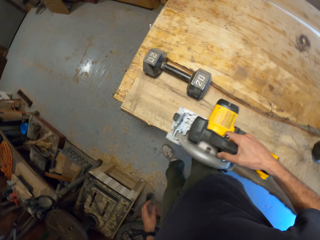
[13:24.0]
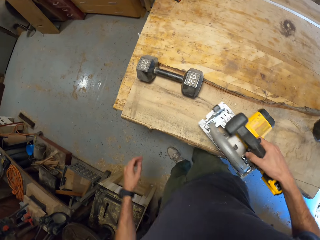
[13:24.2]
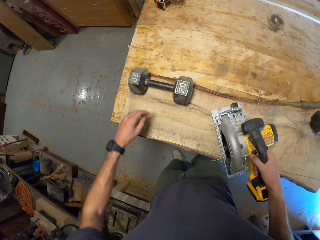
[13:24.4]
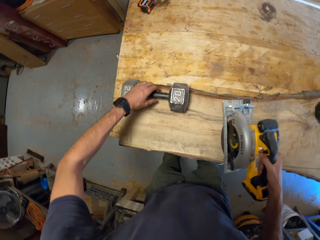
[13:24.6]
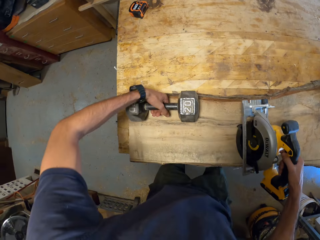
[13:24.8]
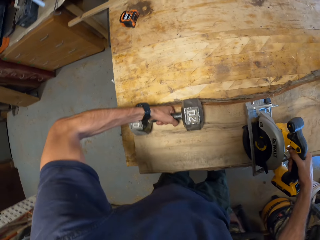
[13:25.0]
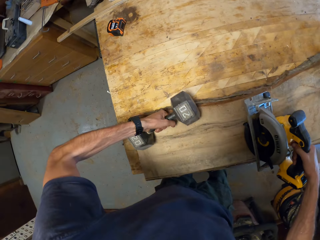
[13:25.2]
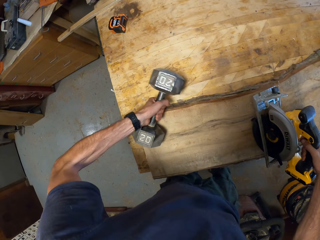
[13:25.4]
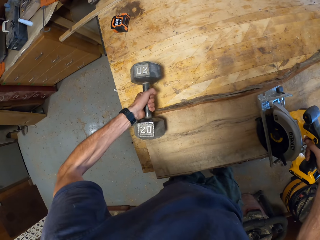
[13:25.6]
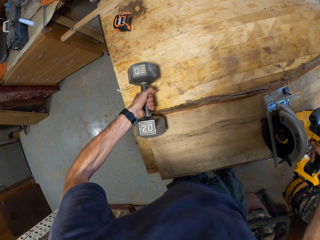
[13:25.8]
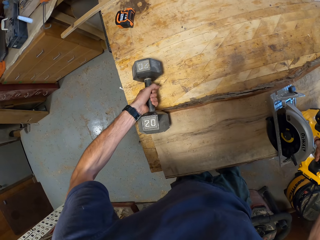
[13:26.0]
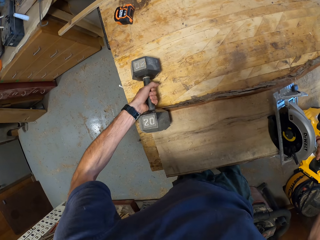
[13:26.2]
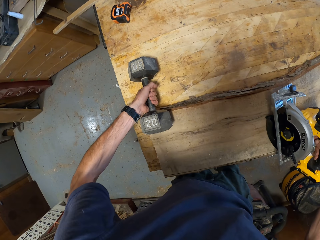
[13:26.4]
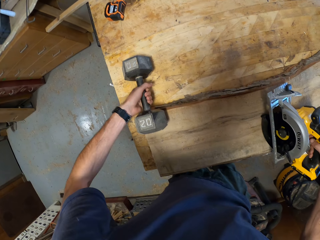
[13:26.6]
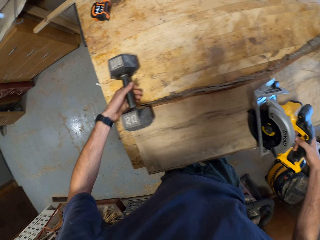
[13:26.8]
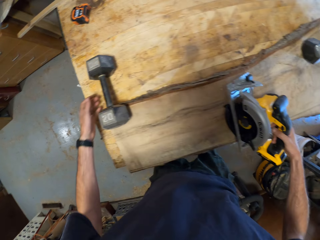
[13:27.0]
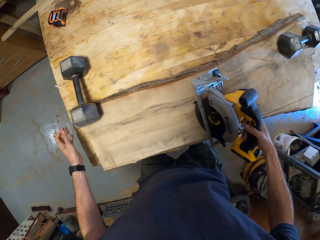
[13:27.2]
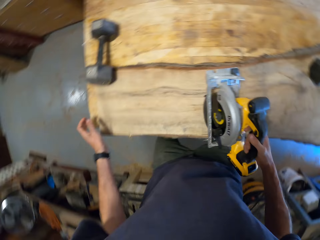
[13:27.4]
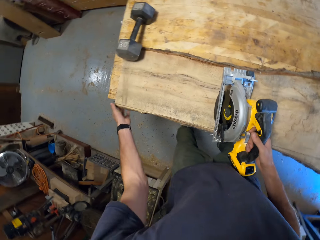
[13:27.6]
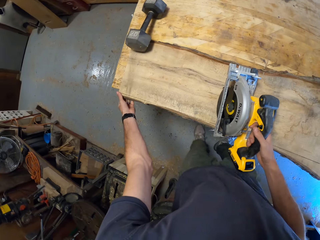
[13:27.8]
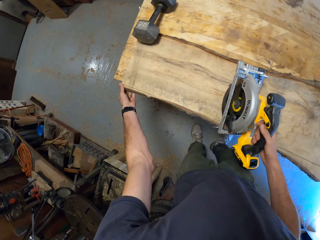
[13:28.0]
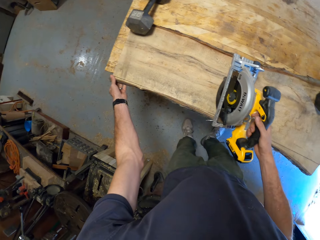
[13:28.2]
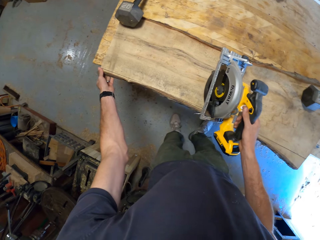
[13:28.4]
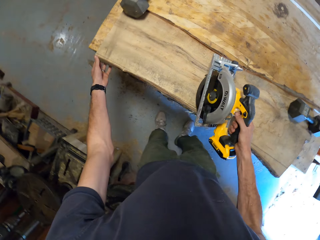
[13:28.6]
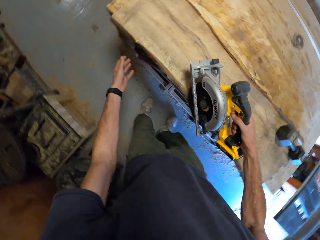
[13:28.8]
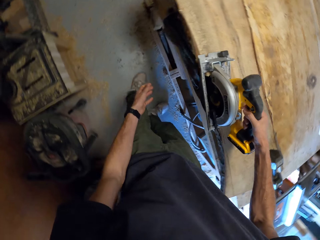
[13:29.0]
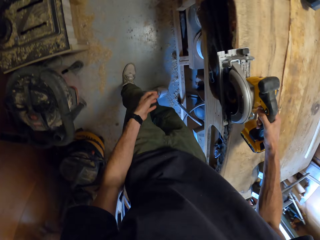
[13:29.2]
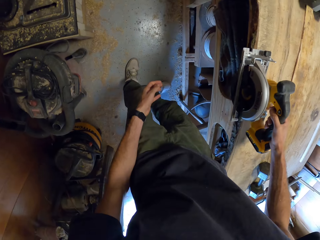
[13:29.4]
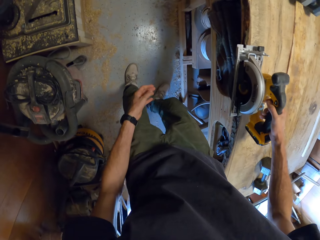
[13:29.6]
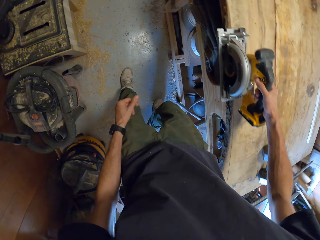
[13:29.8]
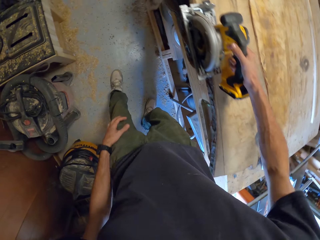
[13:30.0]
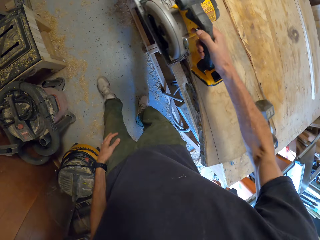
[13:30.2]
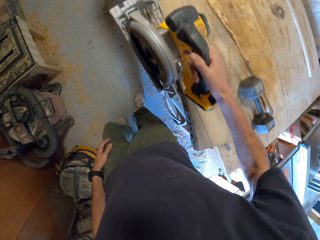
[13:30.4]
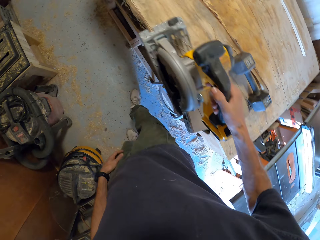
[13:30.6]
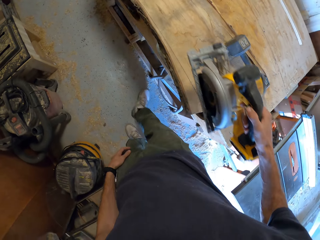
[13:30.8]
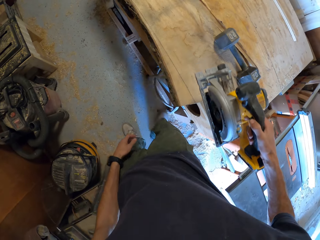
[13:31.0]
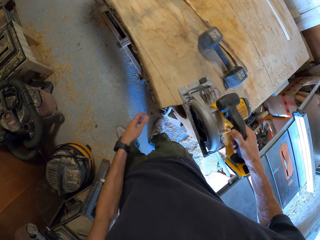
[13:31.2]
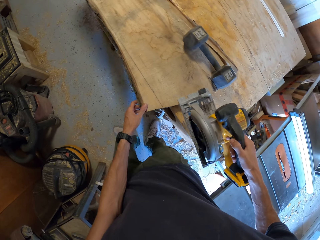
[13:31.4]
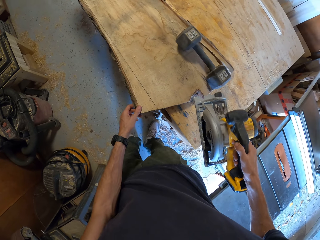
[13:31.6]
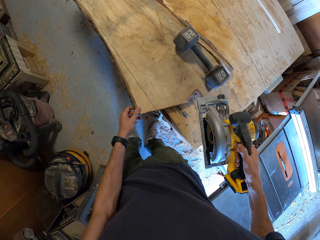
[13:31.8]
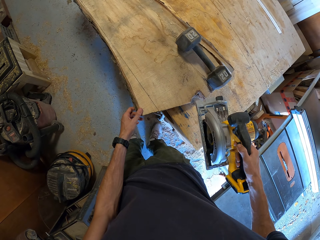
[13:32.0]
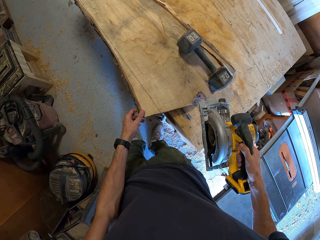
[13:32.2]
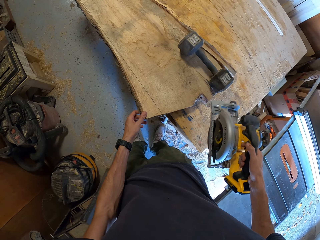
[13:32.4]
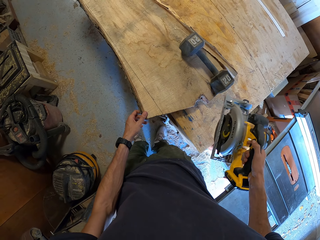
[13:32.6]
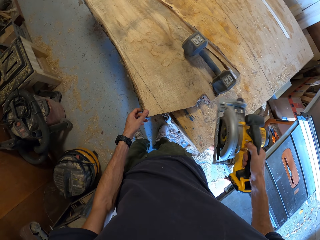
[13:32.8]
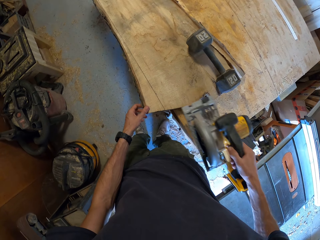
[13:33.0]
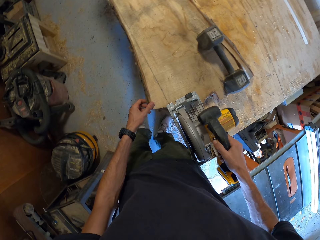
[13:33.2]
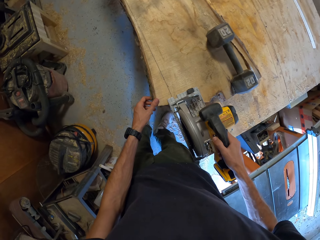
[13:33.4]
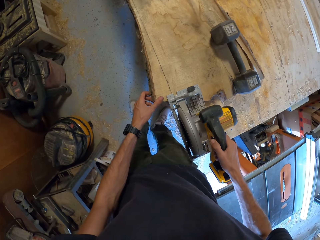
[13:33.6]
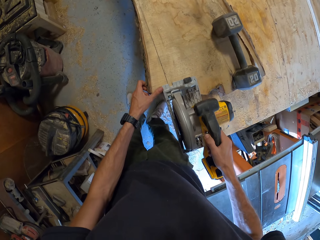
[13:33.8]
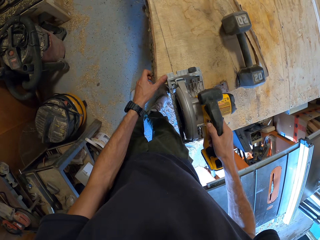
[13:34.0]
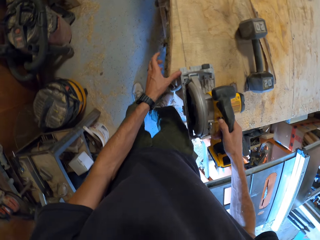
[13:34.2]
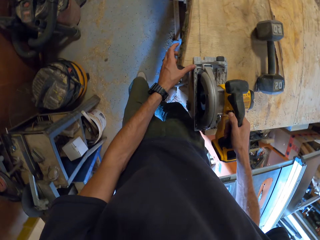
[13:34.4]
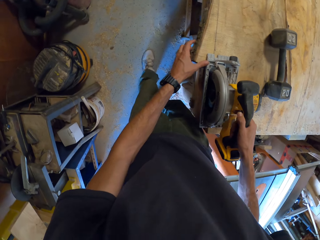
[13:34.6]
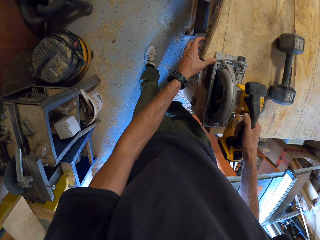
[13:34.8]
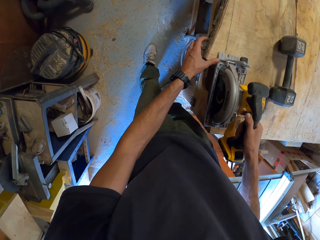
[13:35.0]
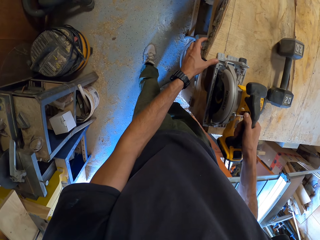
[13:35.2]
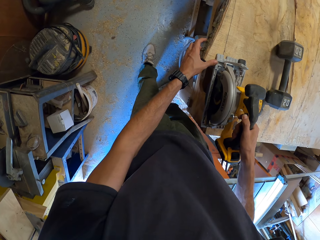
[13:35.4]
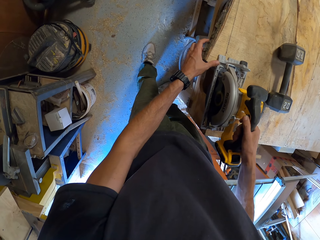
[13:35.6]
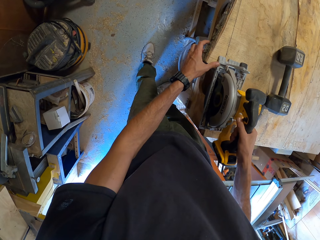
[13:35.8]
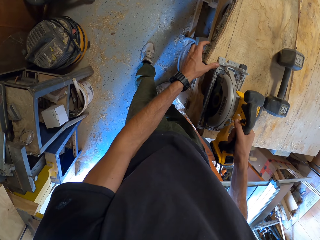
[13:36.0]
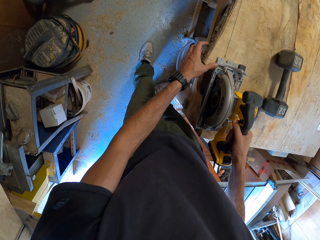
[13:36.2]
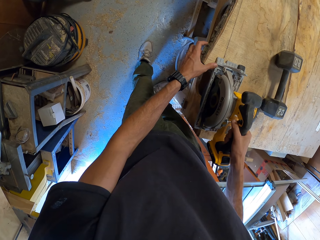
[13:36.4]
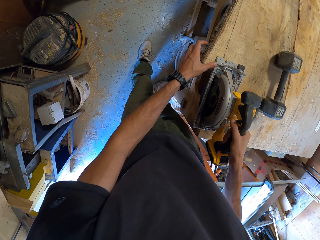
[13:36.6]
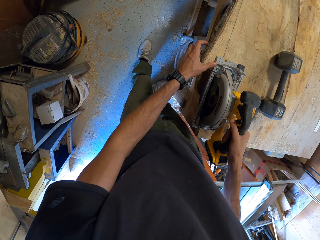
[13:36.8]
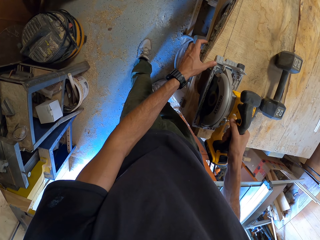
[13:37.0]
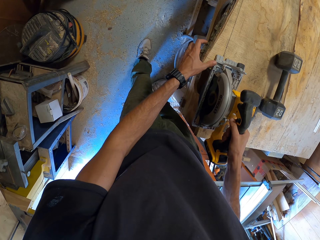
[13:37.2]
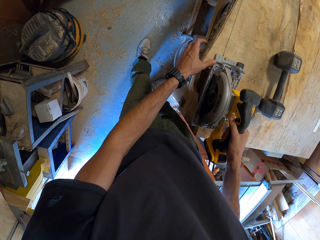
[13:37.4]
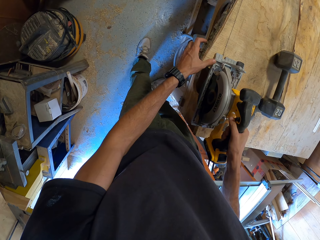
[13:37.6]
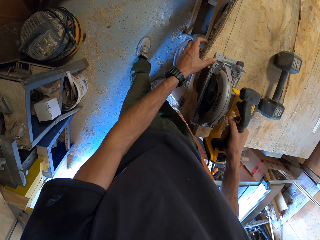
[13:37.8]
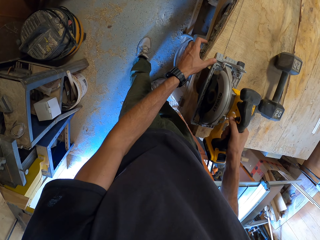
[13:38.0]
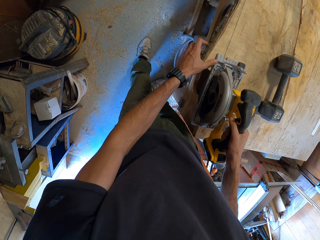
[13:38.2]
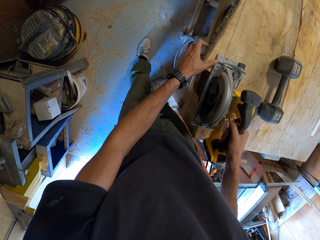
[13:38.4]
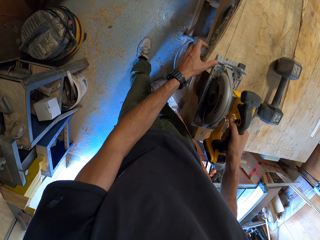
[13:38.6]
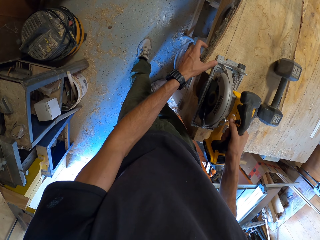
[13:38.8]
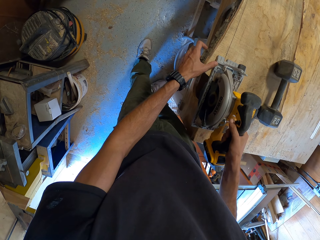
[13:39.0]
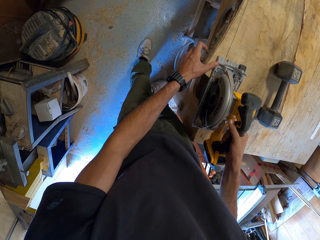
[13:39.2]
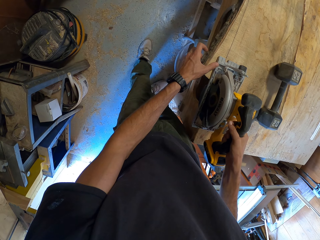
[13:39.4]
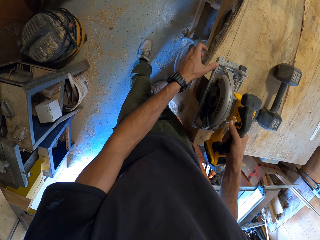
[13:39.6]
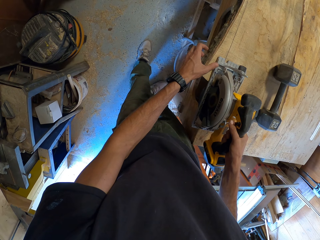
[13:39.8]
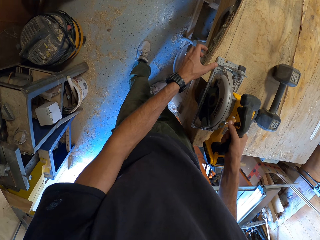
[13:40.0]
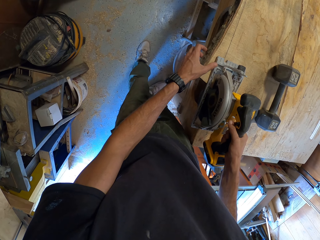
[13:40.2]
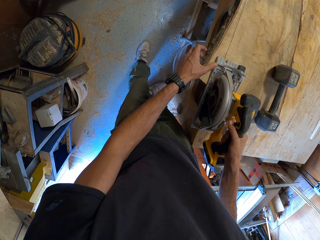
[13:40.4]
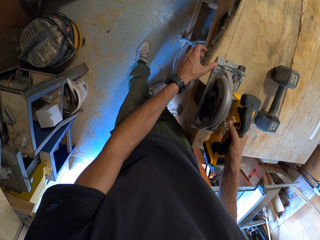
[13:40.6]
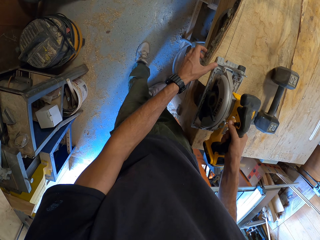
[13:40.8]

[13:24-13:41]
The camera wearer moves the dumbbell on the top side of the wood with his left hand. He lifts up the circular saw or cutting machine. He adjusts the wood on the table with his left hand. He slices the wood on the table with the circular saw.

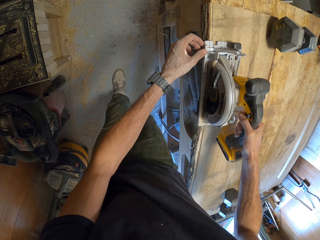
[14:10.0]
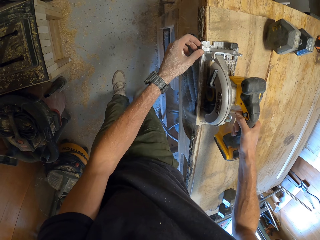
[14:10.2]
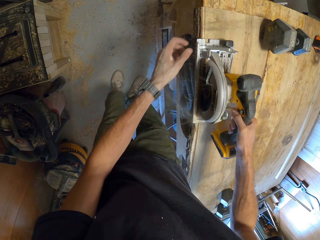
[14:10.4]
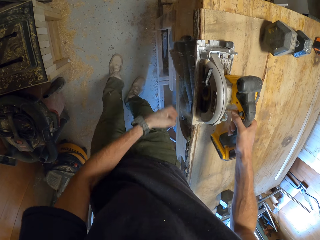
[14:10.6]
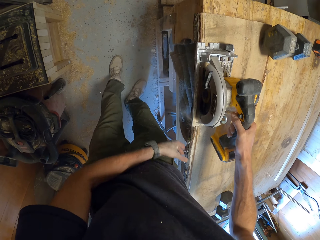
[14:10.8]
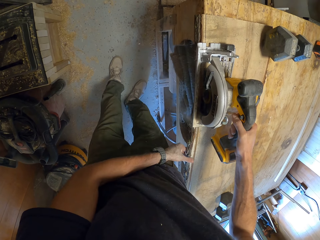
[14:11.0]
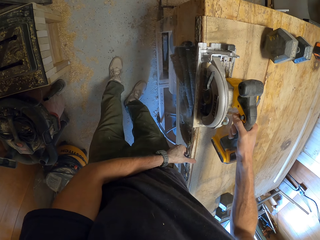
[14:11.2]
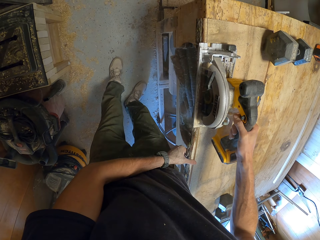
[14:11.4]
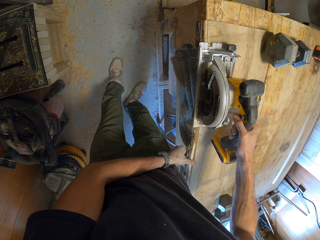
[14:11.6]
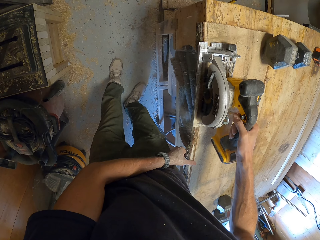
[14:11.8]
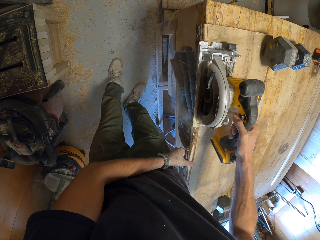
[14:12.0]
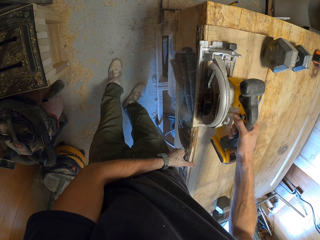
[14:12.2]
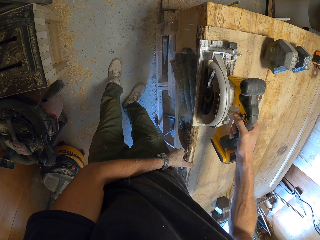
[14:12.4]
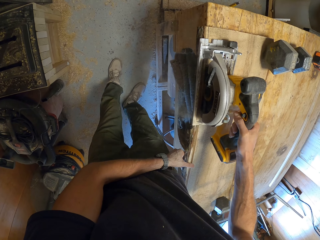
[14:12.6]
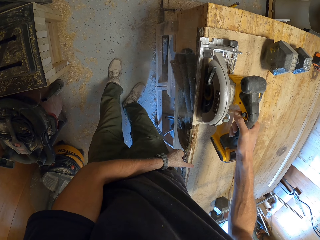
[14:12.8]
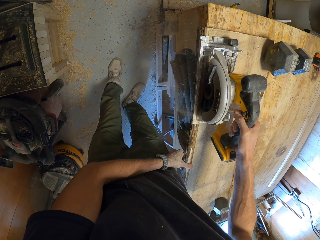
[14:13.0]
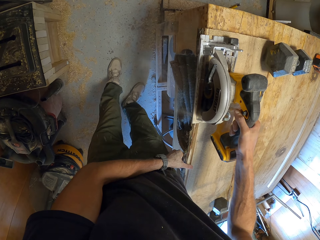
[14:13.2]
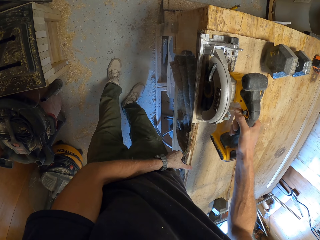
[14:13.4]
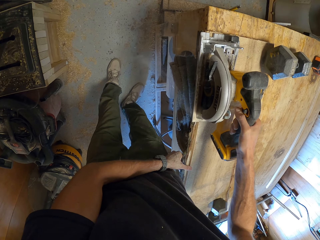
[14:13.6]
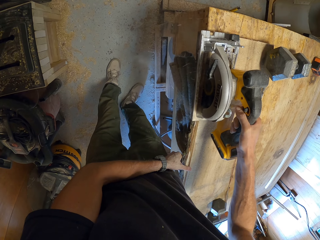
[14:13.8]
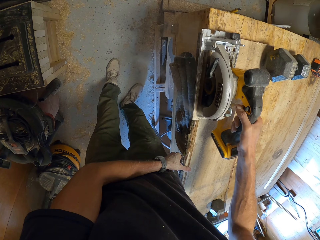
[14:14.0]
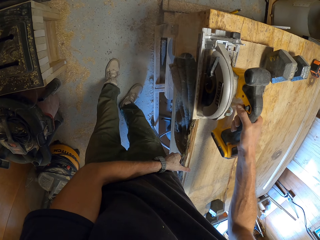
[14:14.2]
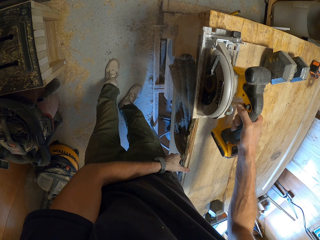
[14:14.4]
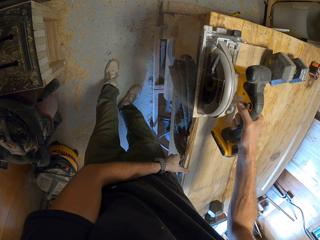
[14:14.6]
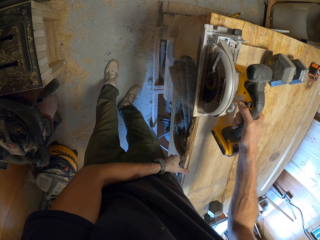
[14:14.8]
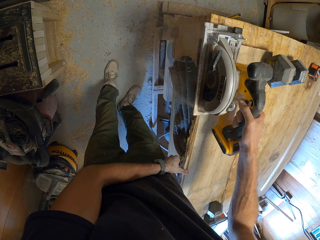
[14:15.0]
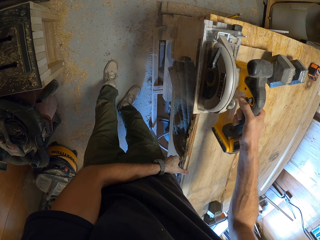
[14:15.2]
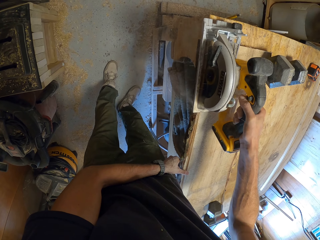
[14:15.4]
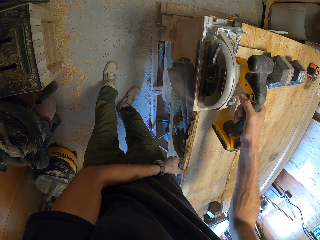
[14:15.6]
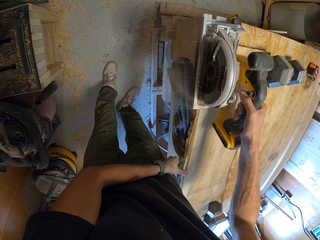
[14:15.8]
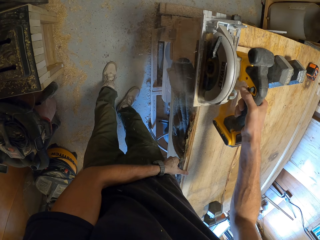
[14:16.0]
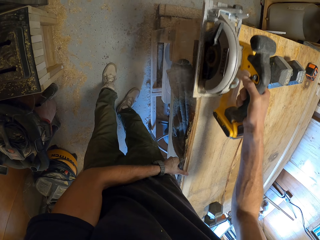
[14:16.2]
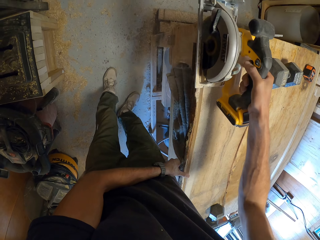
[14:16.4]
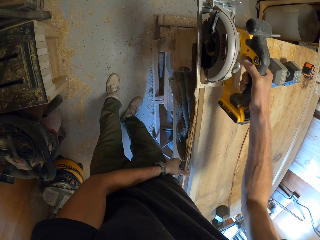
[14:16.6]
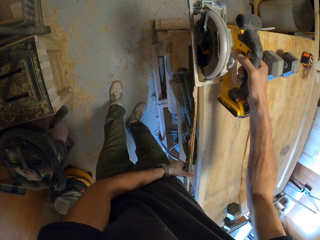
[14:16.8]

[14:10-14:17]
The camera wearer touches a table with his left hand. He holds a part of the wood with his left hand.
